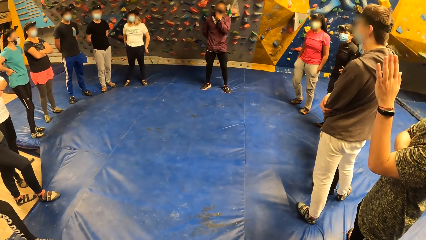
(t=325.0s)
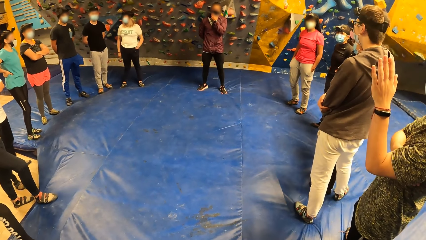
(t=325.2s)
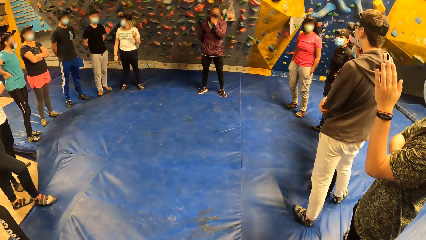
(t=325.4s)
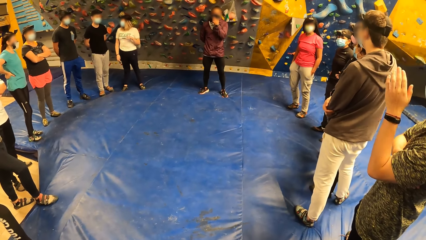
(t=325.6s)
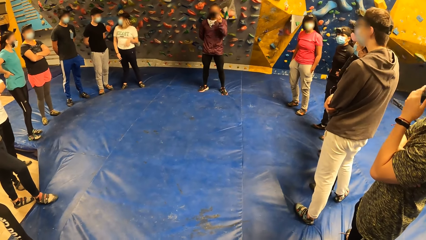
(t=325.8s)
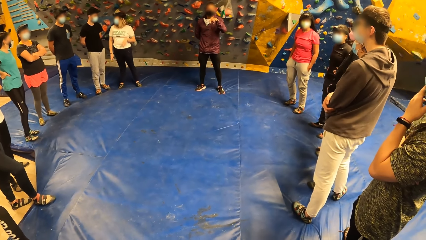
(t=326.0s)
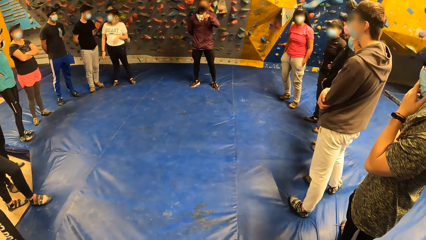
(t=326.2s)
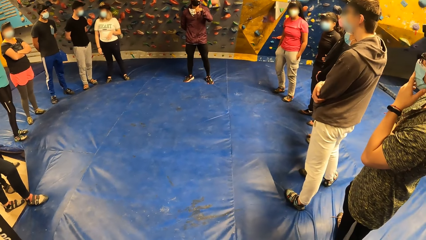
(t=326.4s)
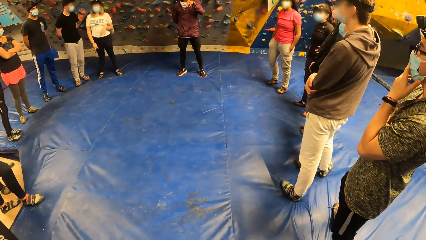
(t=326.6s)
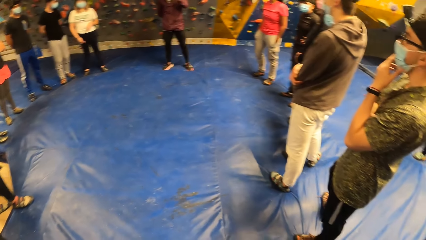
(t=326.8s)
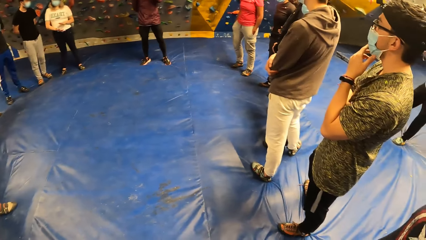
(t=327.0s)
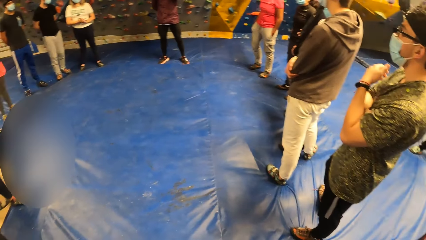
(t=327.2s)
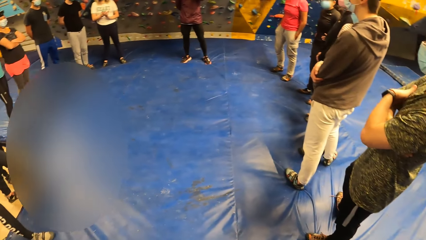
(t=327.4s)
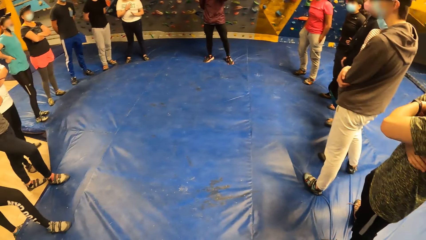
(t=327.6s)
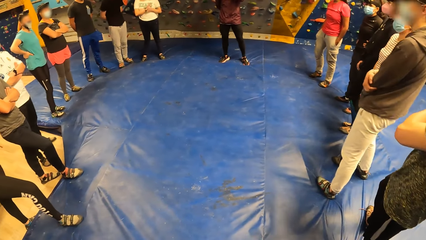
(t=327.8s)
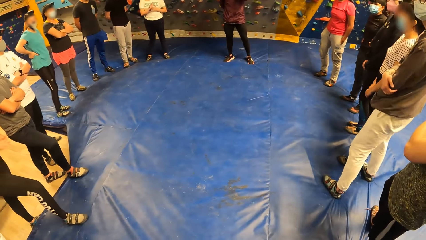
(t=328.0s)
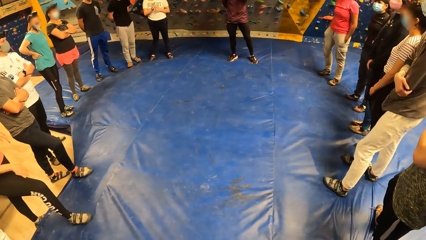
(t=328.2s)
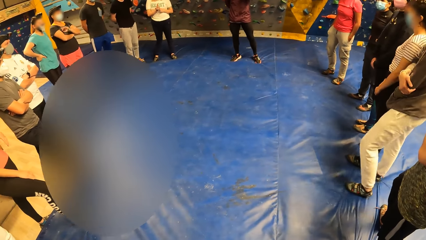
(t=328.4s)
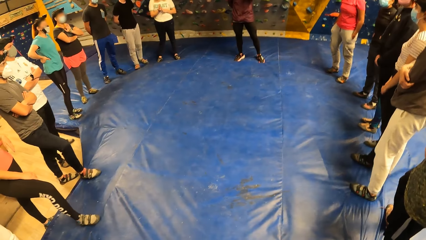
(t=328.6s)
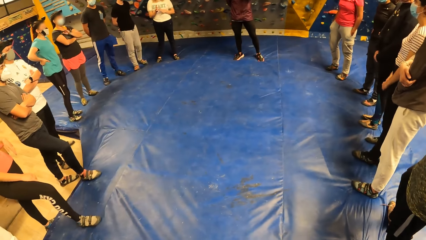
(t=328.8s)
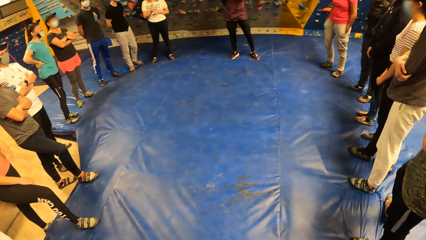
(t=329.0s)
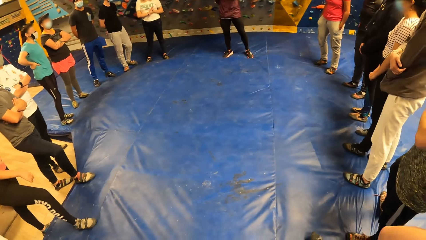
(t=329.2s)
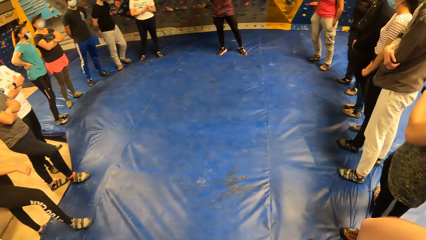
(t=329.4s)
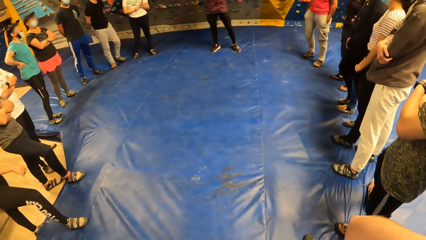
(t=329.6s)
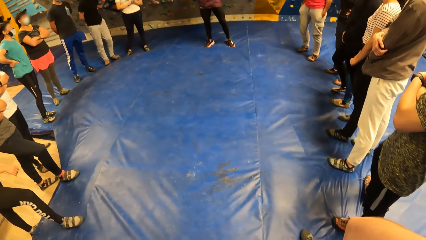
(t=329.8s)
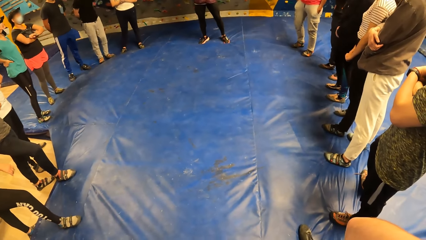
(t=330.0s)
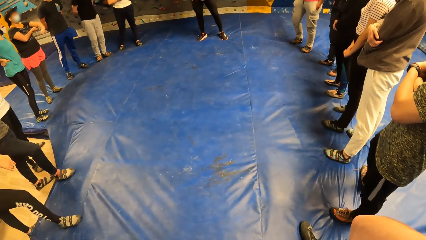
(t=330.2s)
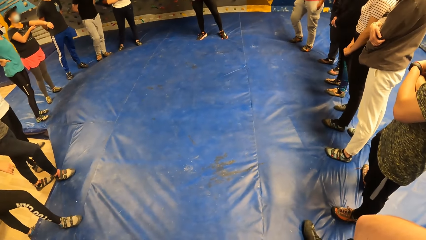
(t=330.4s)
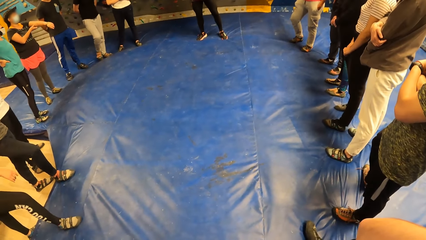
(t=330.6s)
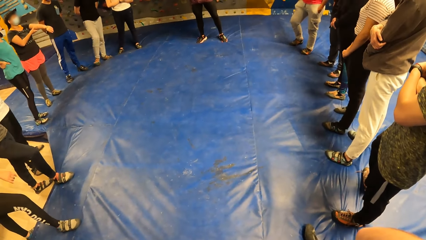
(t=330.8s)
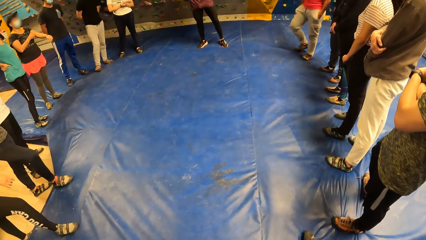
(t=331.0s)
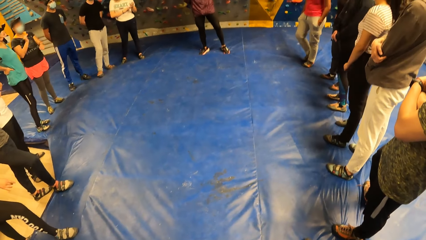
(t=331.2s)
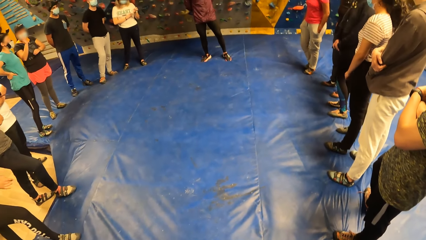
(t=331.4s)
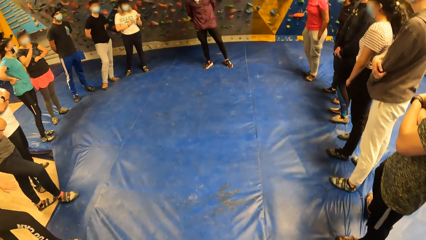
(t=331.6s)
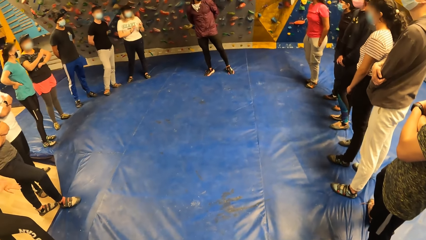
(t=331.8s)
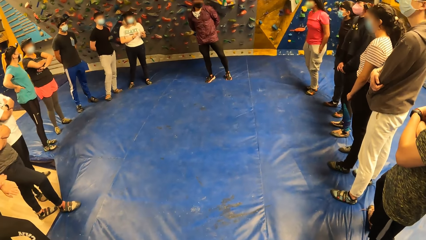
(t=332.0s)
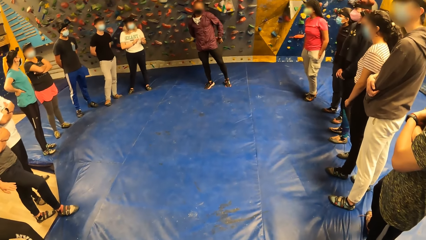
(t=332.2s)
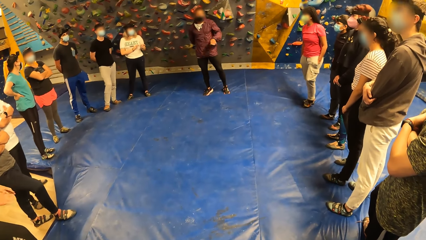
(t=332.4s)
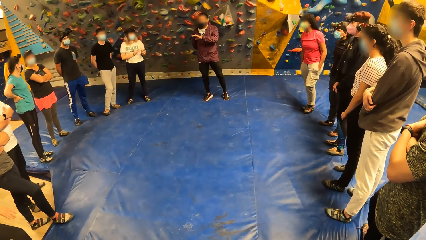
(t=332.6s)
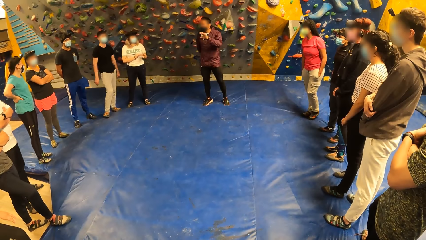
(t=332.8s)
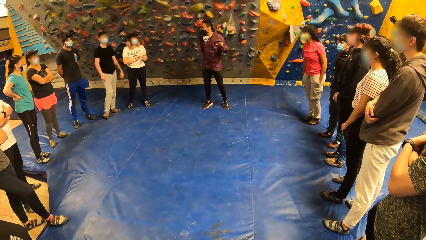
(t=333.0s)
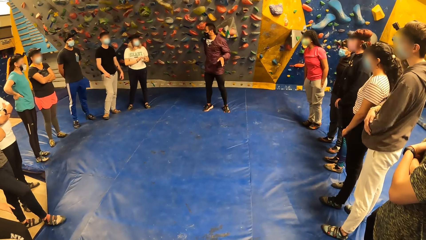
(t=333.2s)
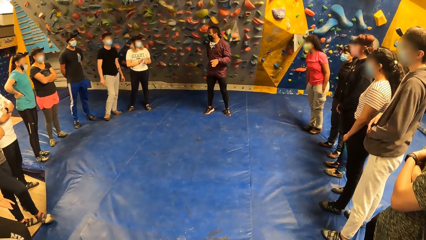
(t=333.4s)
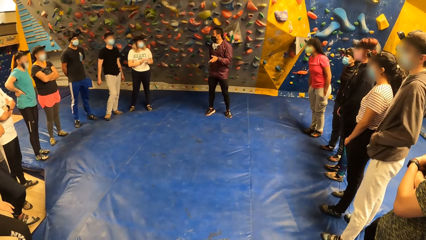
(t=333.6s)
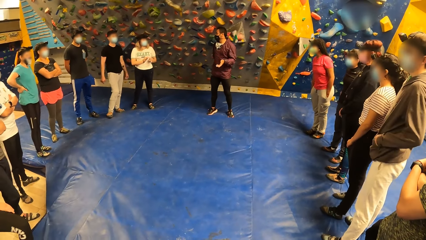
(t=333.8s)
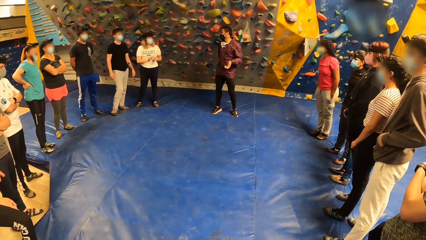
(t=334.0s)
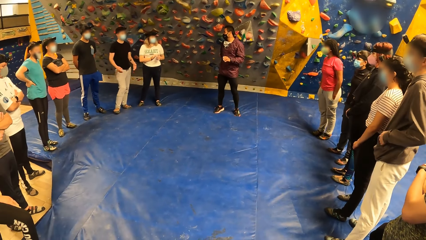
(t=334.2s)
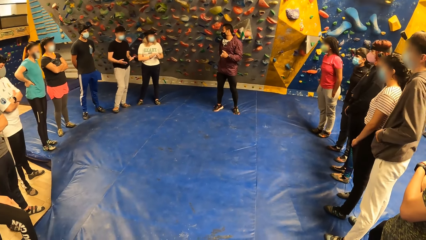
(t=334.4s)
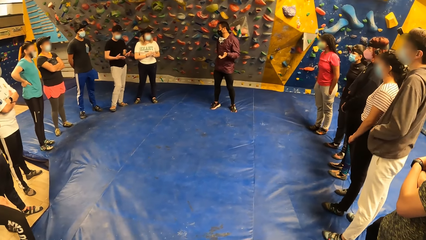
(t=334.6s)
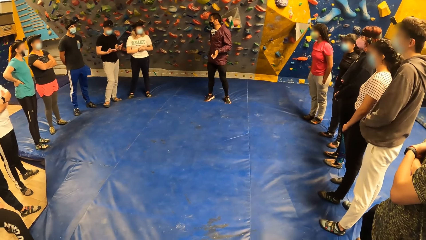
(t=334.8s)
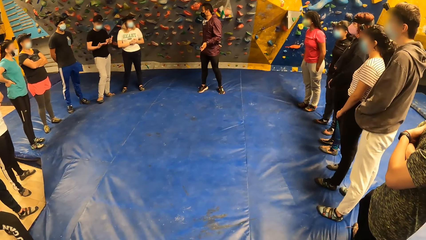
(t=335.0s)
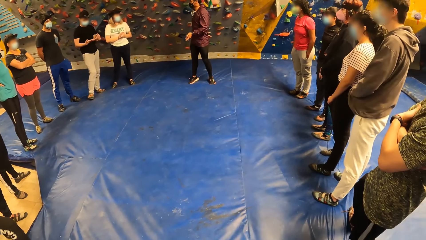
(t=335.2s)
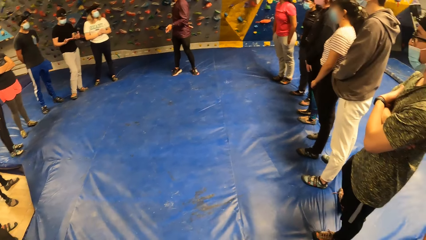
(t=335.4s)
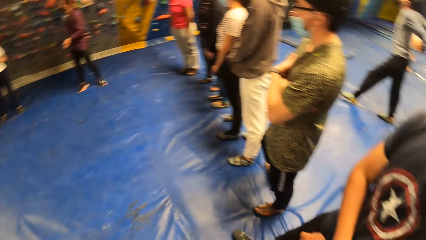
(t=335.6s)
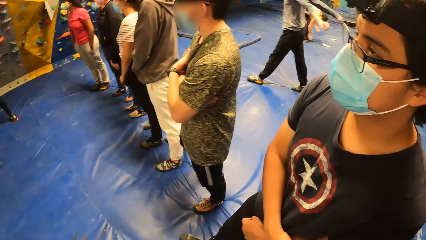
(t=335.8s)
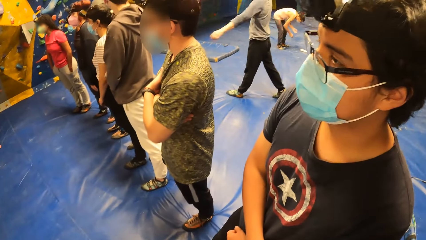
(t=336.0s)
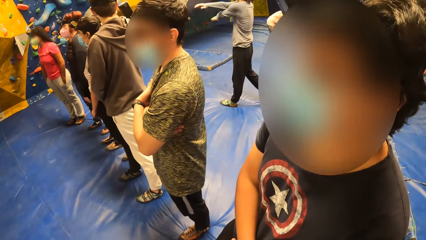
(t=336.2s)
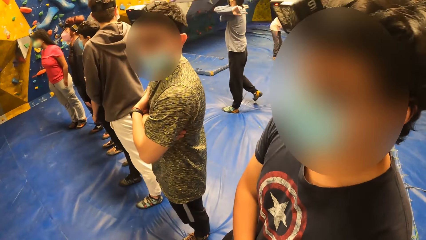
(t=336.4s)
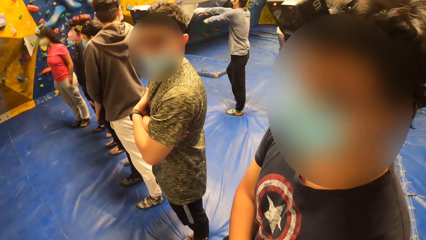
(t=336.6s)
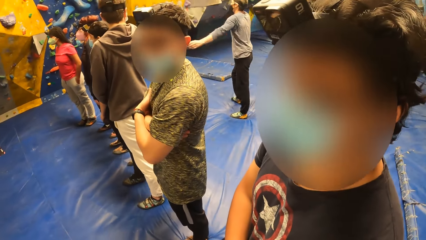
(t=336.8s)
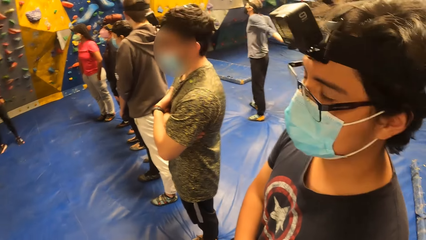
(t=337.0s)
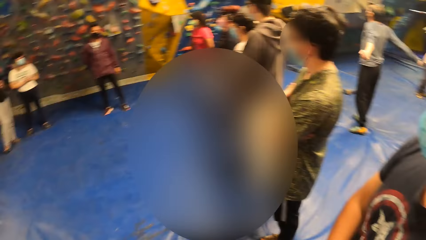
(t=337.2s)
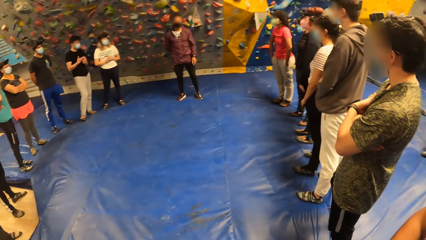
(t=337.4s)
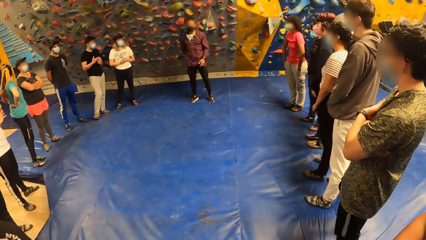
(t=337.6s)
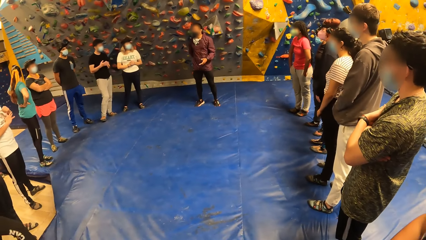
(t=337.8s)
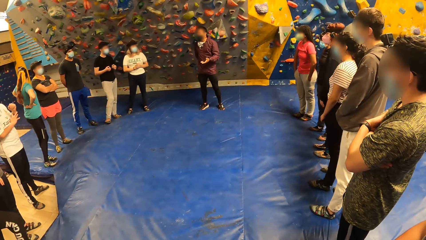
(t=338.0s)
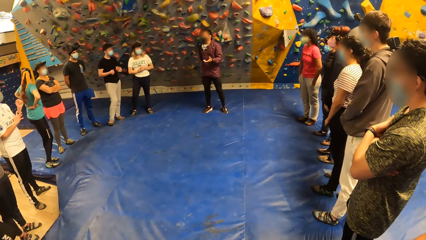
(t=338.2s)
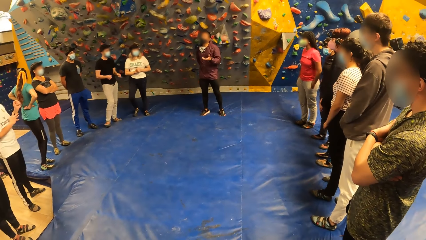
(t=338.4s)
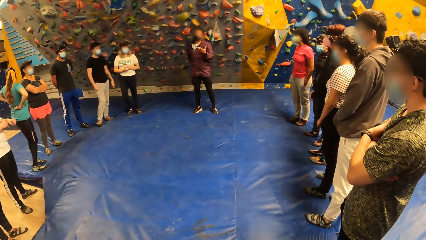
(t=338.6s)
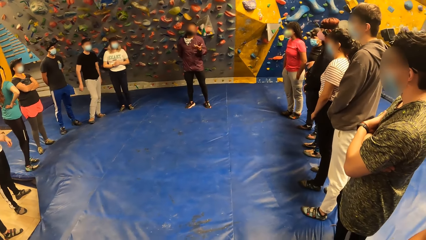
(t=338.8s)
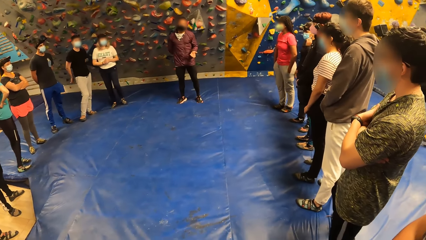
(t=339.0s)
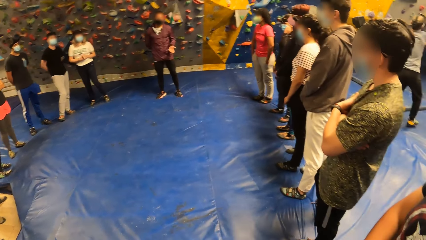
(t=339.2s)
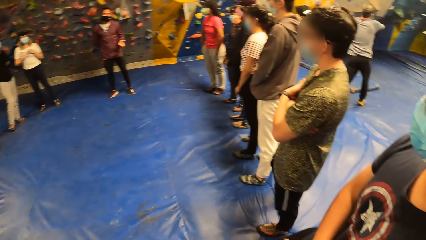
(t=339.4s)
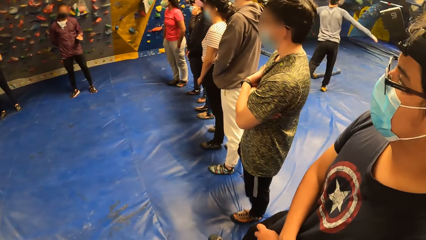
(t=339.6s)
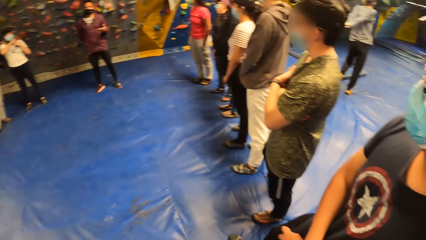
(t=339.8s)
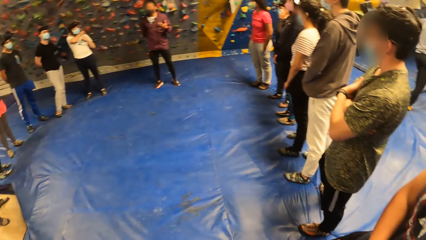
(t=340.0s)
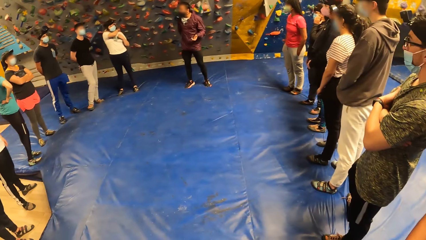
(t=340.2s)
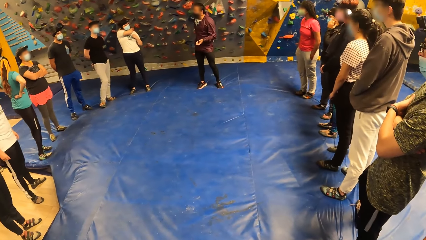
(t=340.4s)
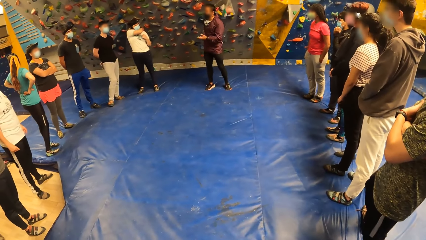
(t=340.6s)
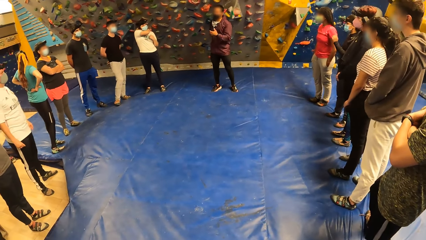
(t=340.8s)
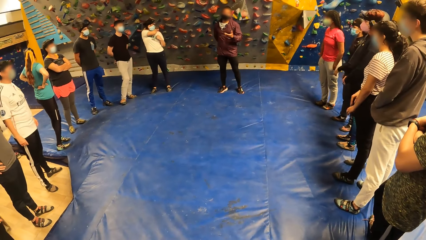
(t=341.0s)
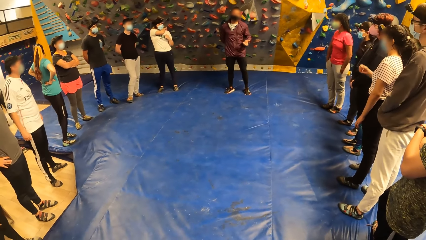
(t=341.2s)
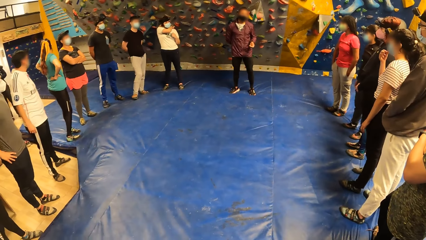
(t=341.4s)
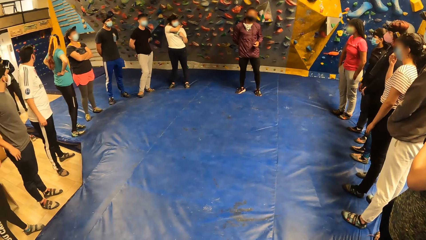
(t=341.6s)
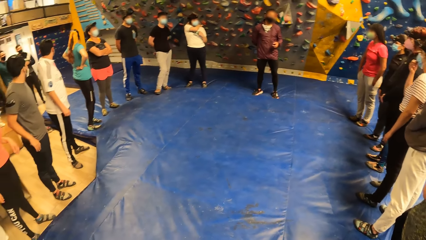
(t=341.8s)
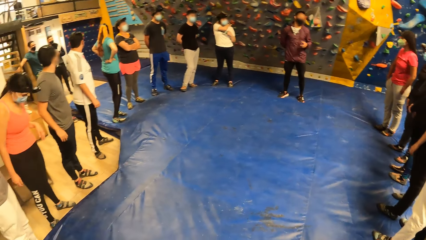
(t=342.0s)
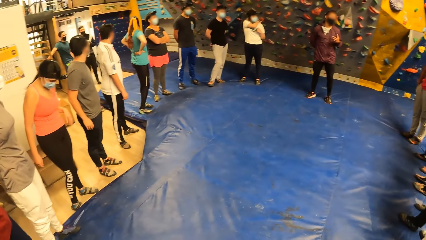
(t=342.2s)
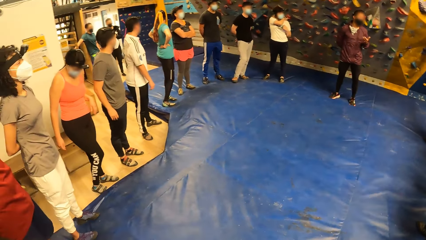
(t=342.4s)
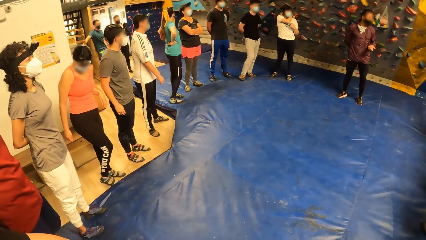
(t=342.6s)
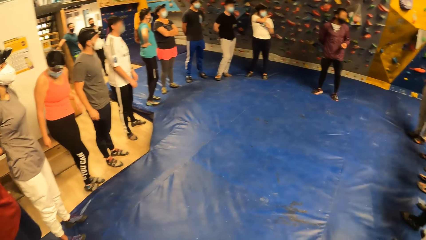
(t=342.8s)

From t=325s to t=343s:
The man touches a facemask on his face with his left hand. The man gestures with his hands.
